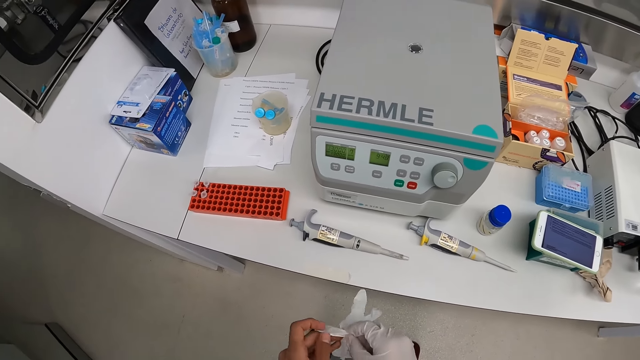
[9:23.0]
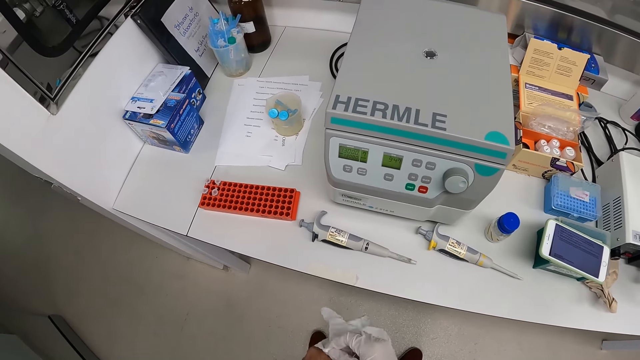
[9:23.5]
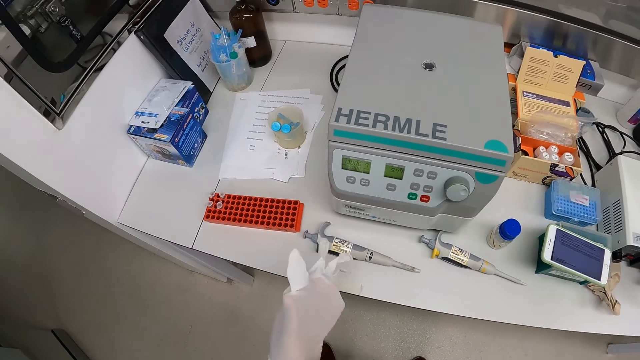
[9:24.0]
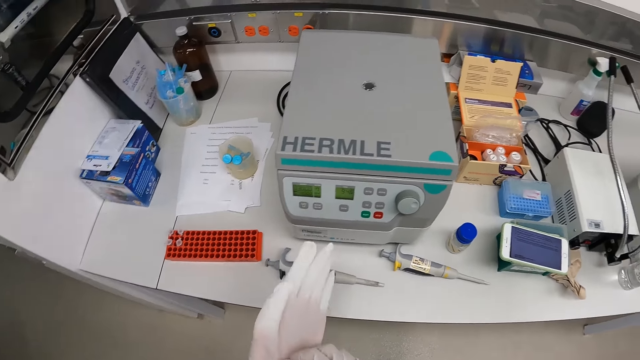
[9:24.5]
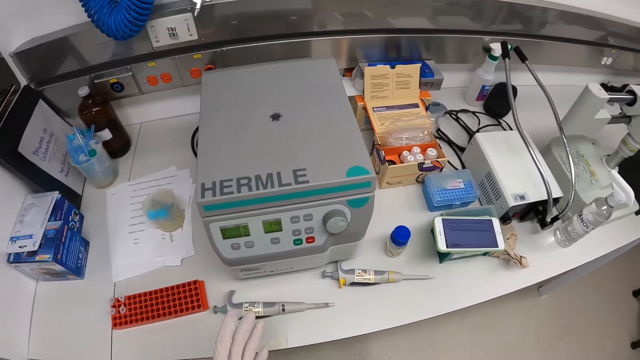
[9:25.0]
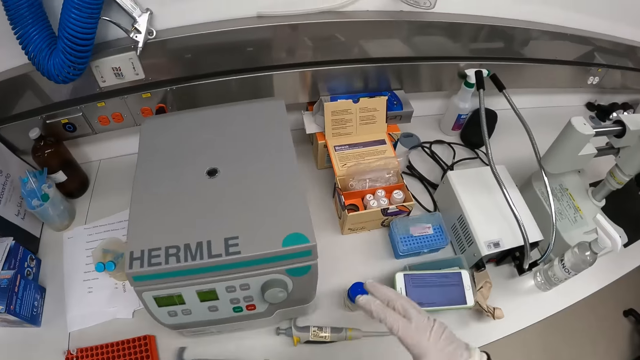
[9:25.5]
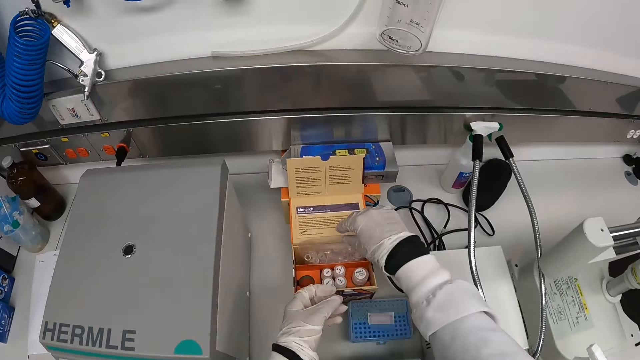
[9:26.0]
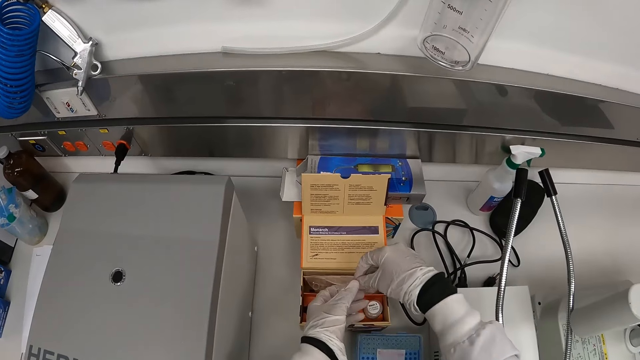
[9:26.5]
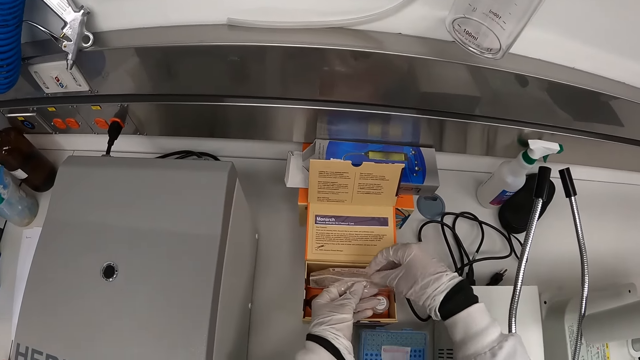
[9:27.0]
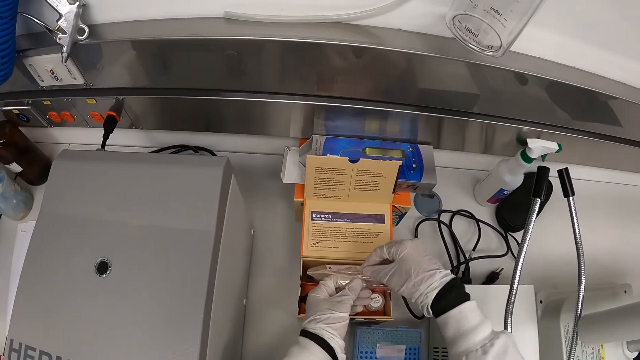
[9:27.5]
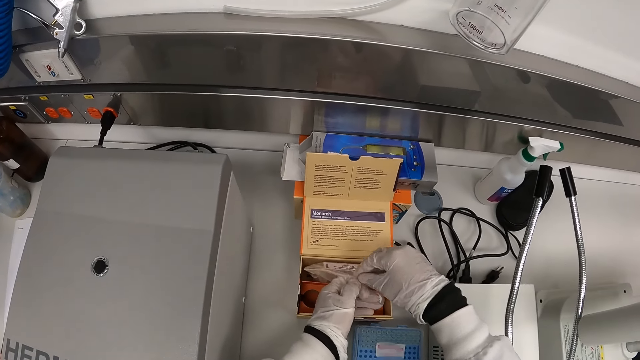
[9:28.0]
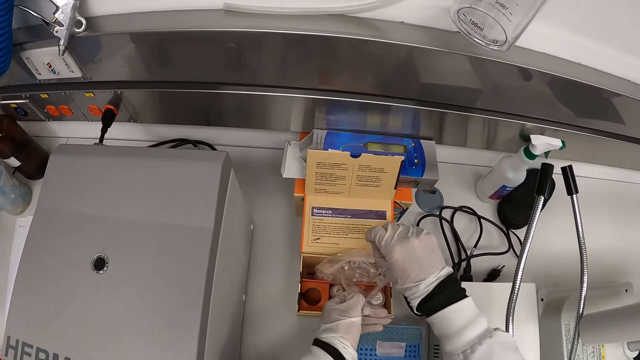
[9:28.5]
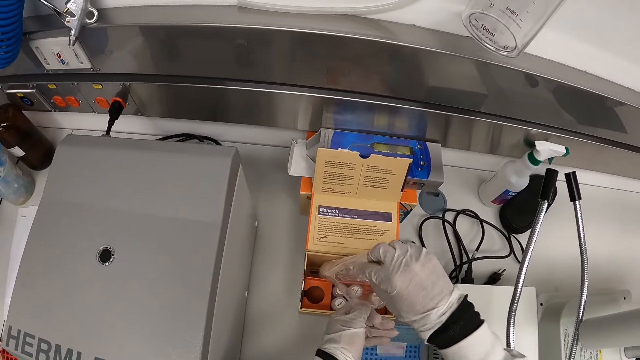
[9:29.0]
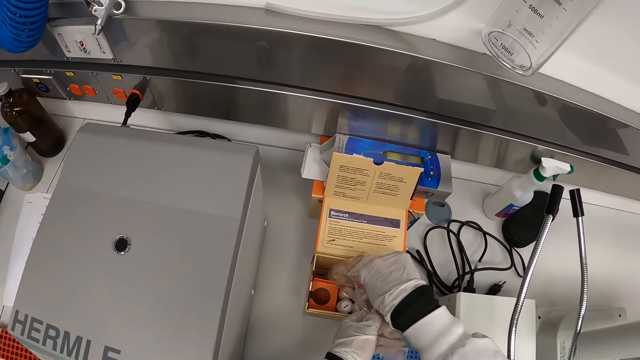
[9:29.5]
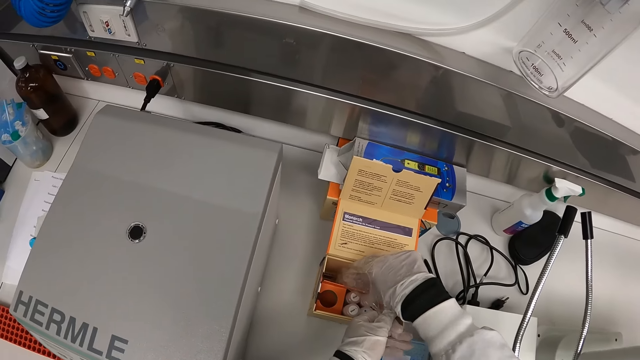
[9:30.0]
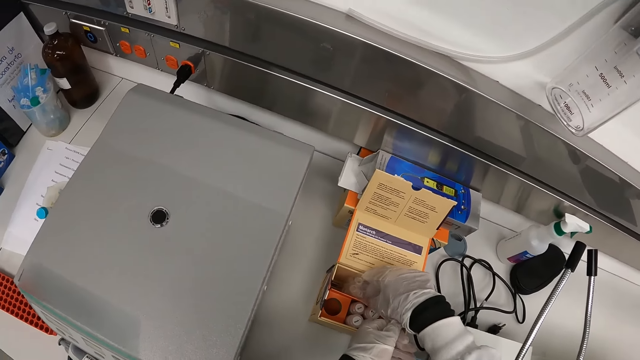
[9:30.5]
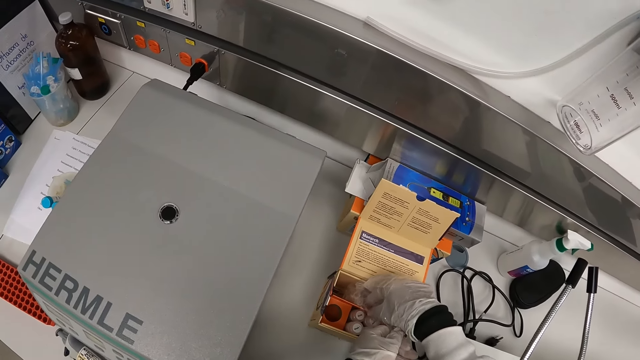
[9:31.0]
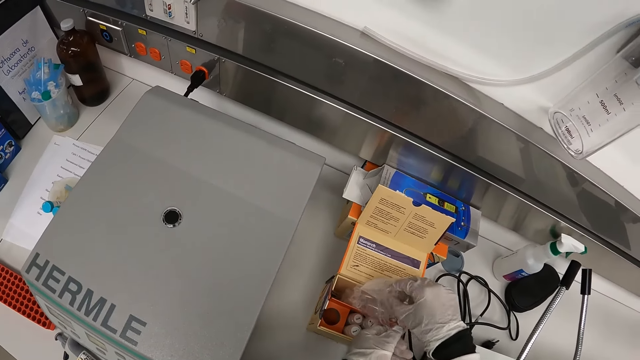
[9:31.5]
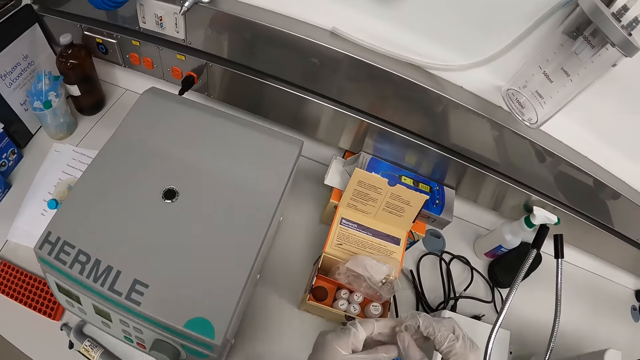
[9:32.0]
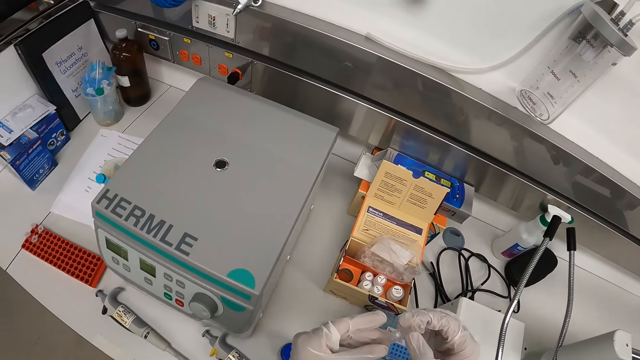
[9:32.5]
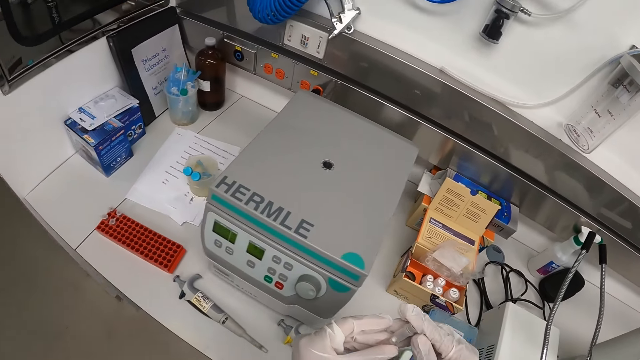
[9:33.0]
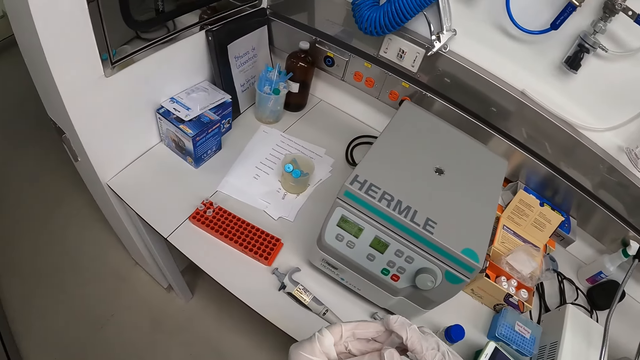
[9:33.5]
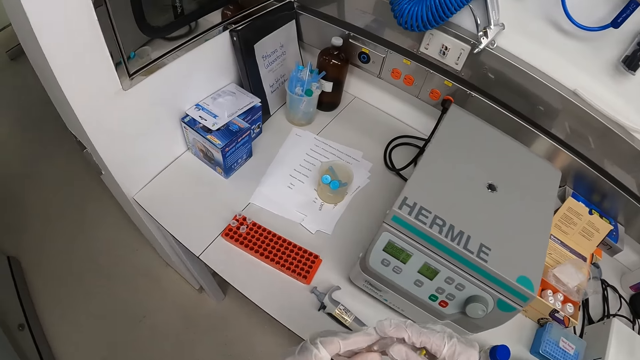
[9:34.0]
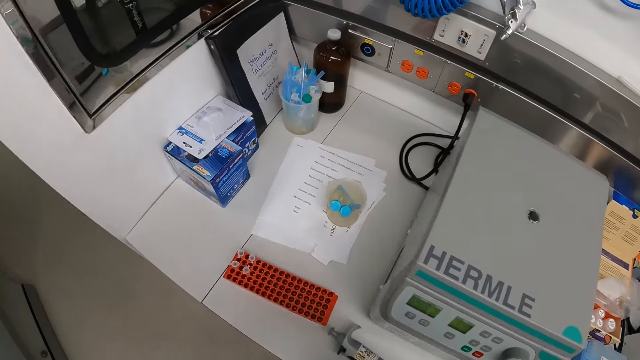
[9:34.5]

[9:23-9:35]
The camera wearer opens a zip lock bag in a box on the table with both hands. He removes a vial from the zip lock bag with his right hand. He holds the vial with both hands.

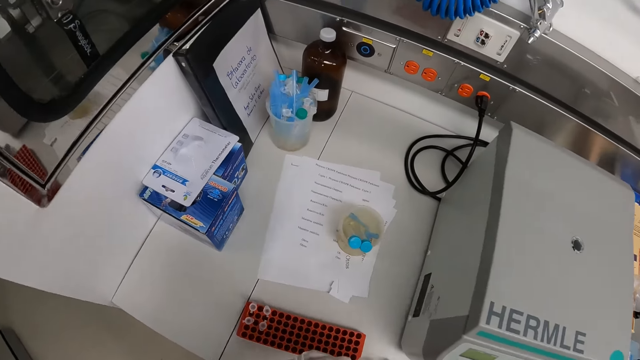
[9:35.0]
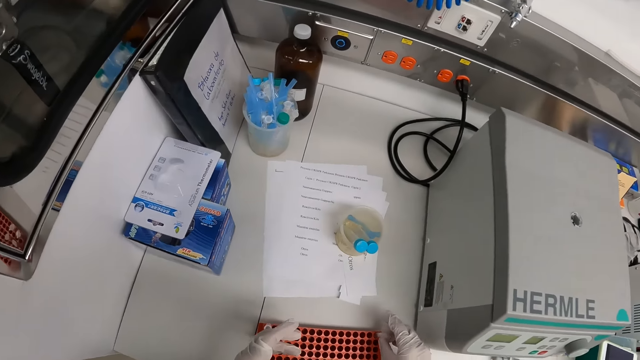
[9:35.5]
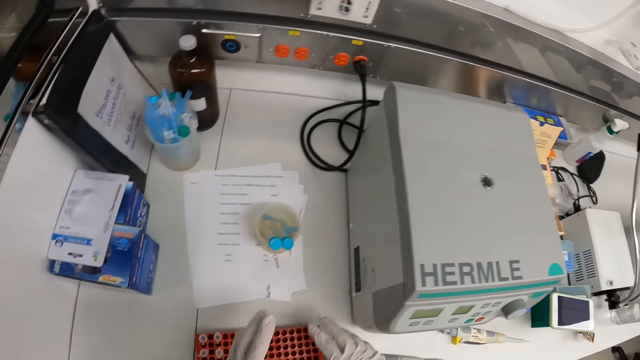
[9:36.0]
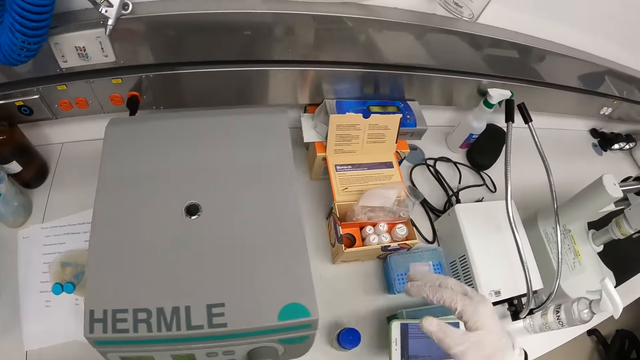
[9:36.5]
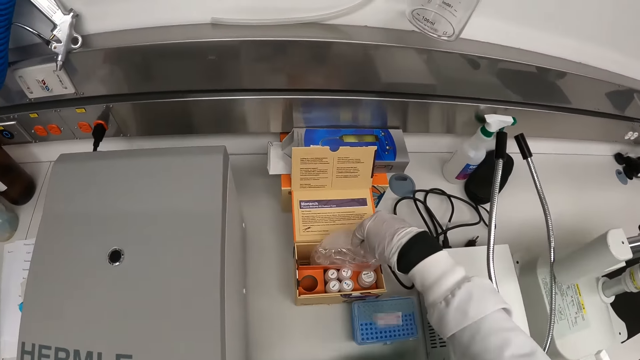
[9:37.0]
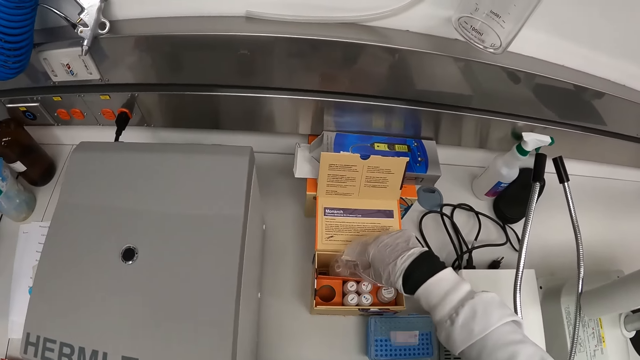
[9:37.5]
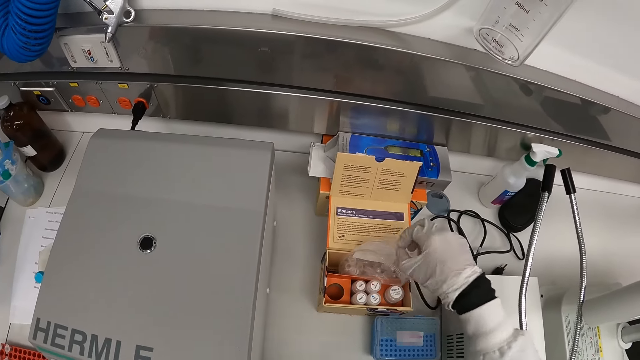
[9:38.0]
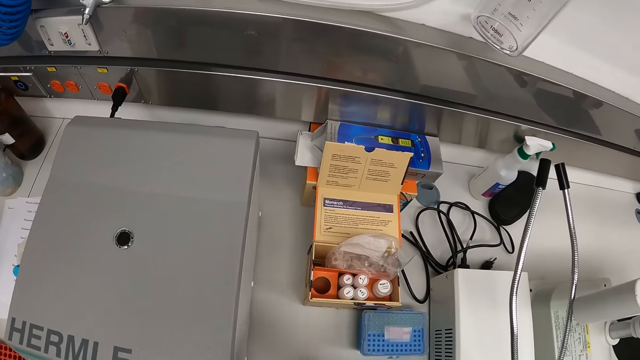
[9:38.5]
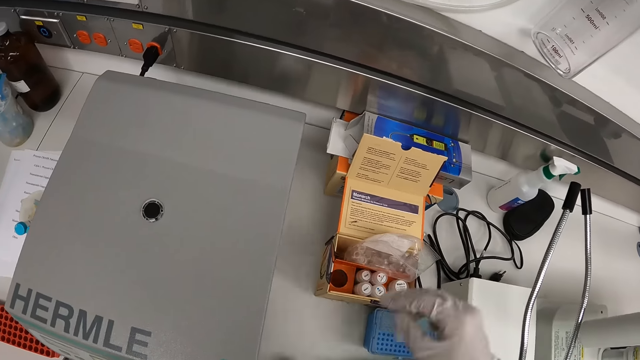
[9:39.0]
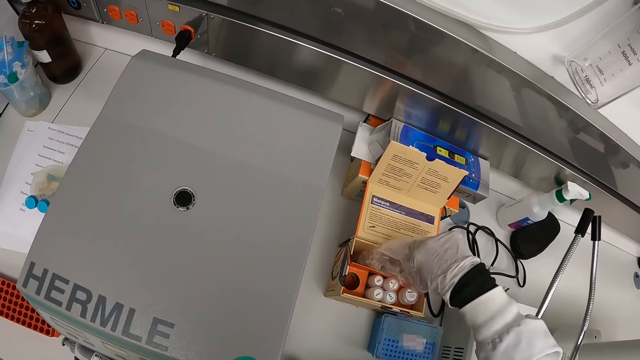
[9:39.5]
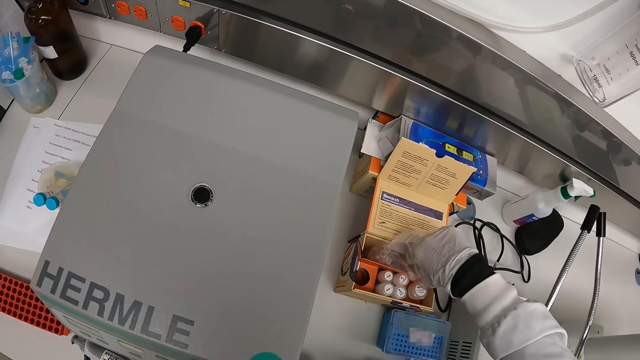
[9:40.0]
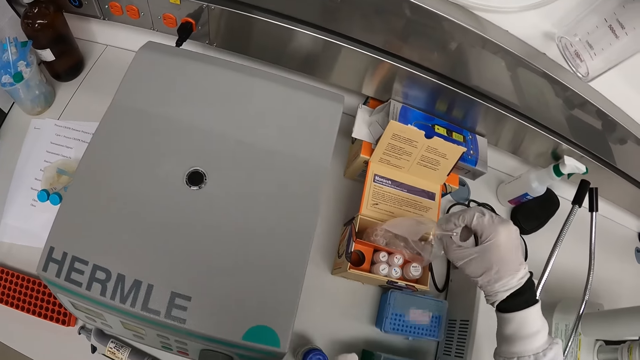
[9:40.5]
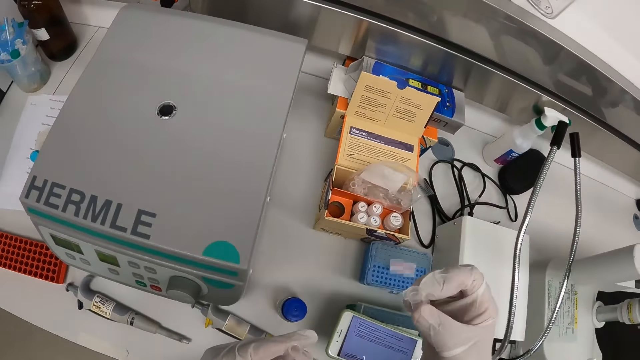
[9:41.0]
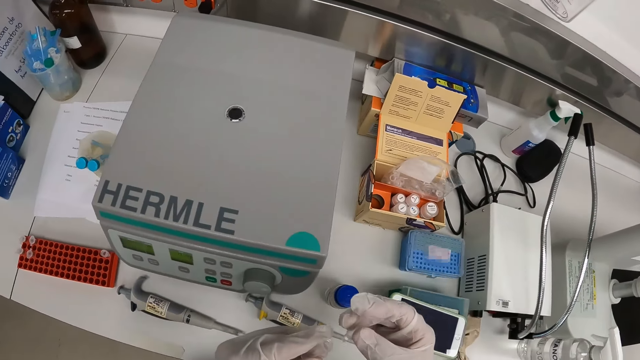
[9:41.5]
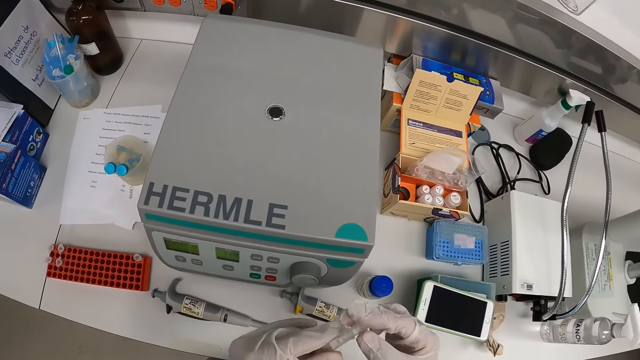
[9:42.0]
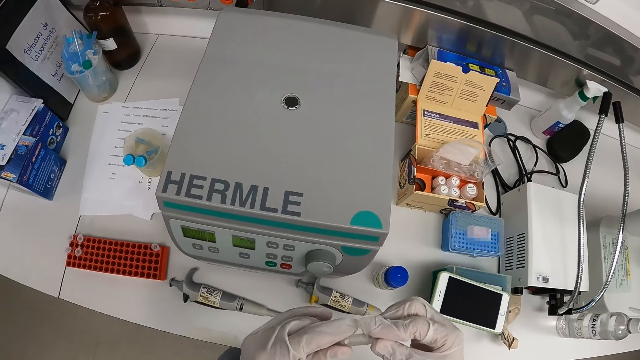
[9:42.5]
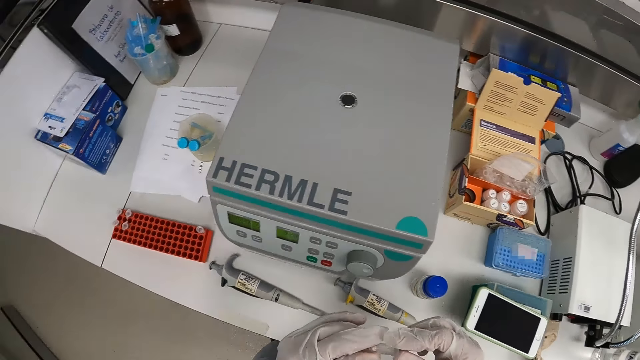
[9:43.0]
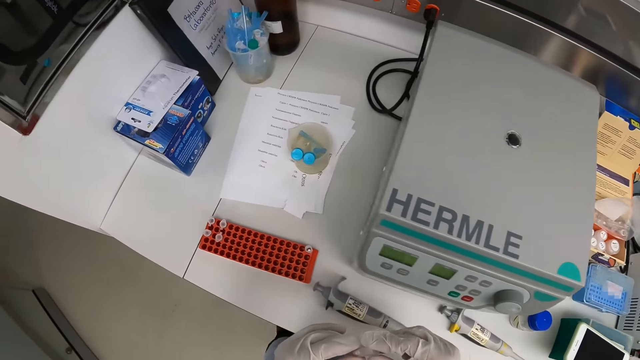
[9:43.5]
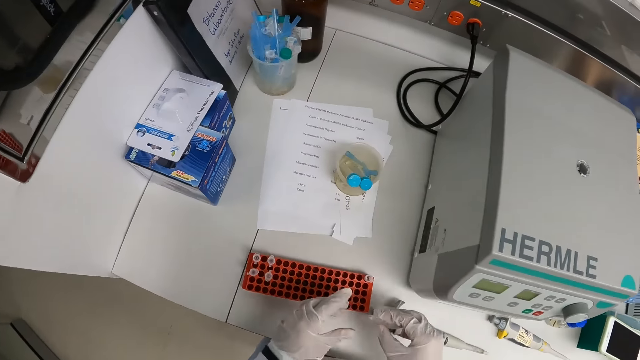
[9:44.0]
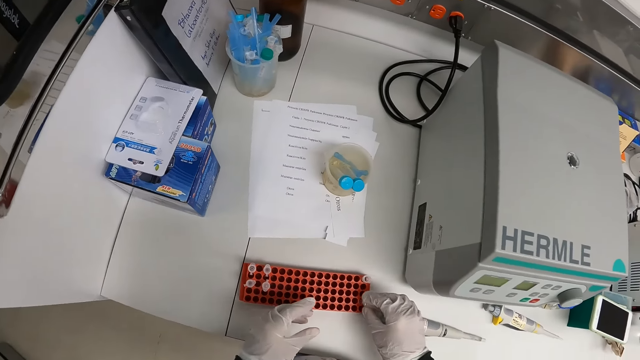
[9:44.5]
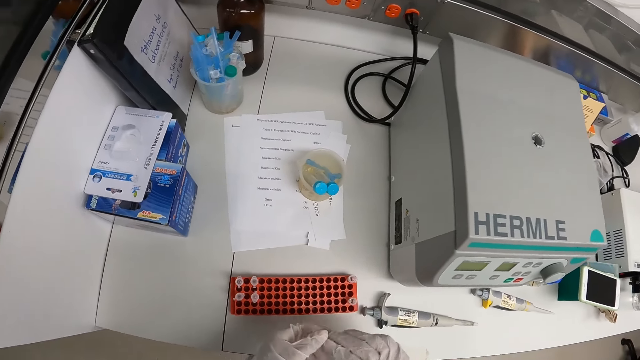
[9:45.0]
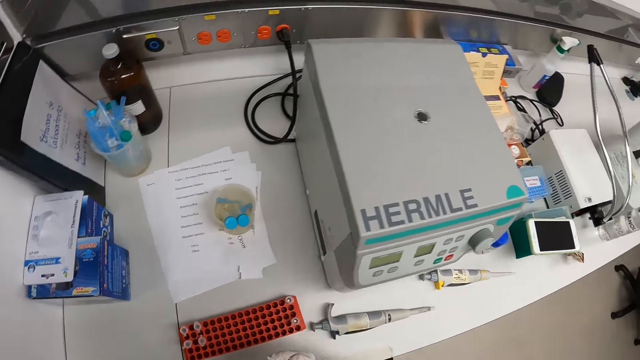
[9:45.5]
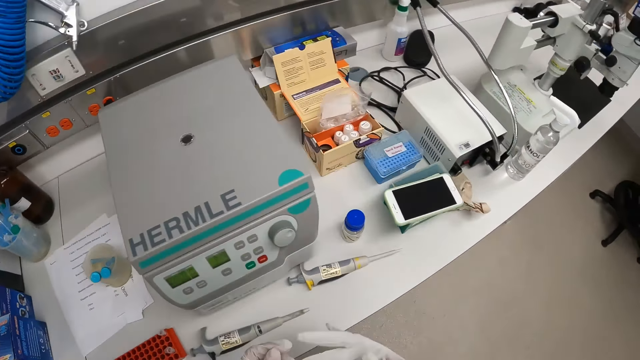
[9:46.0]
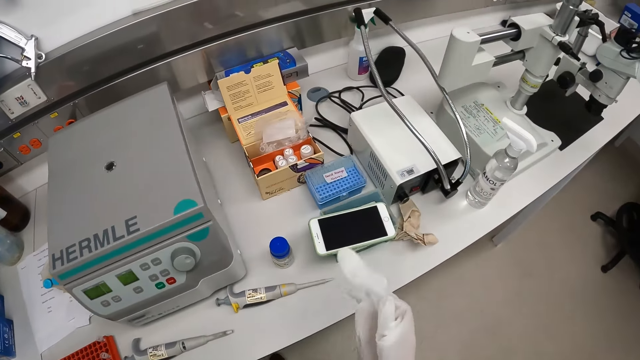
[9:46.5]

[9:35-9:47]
The camera wearer puts the vial into a rack on the table with his right hand. He removes a vial from the zip lock bag with his right hand. He passes the vial from his right hand to his left hand. He removes the cover of the vial from the zip lock bag with his right hand. He closes the vial in his left hand with the cover in his right hand. He puts the vial into the rack on the table with his right hand.
